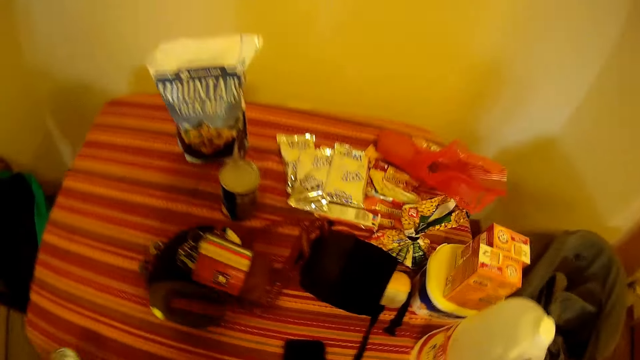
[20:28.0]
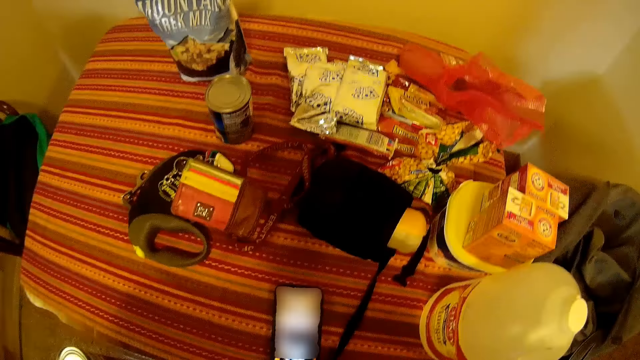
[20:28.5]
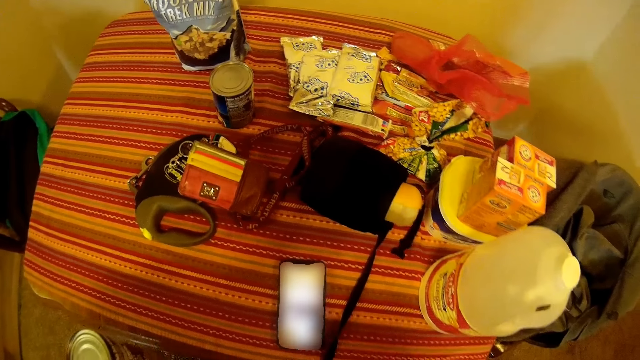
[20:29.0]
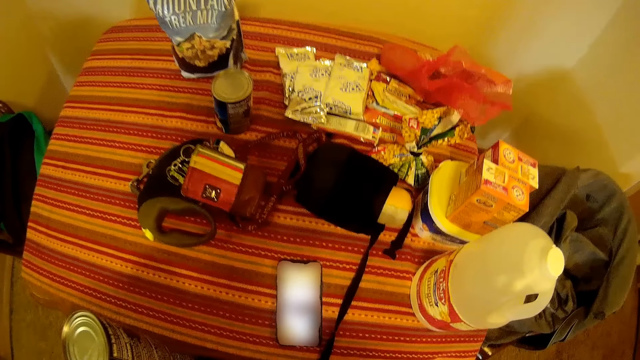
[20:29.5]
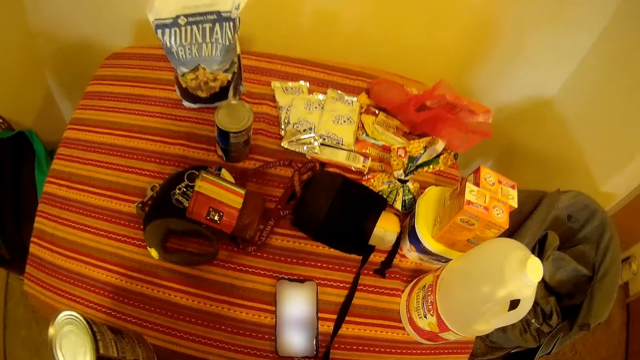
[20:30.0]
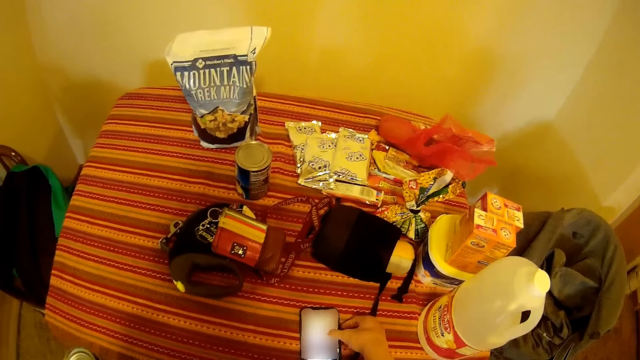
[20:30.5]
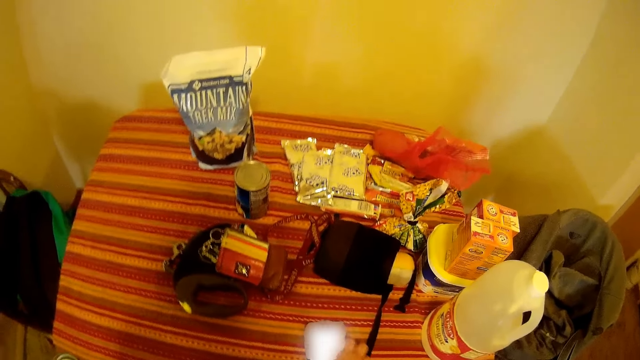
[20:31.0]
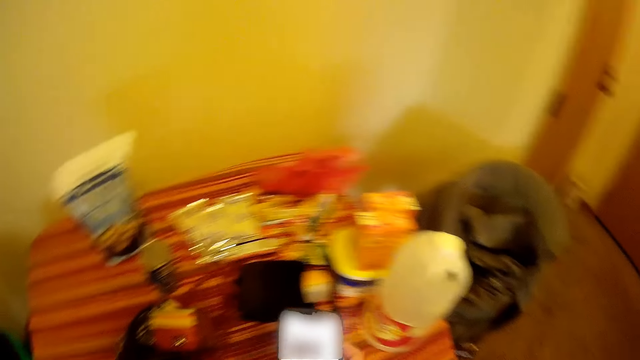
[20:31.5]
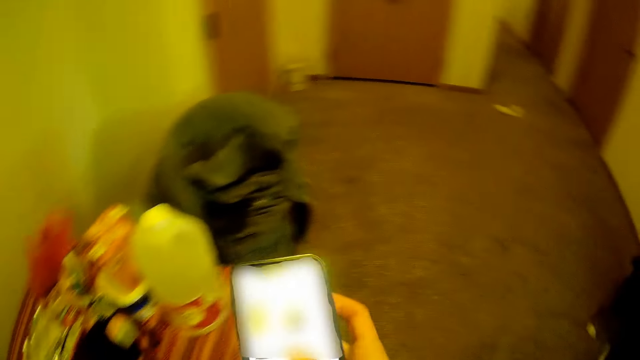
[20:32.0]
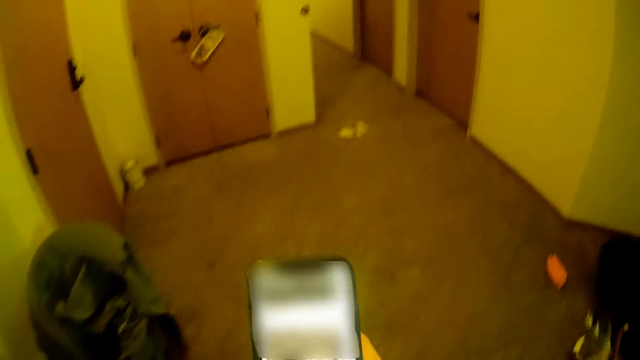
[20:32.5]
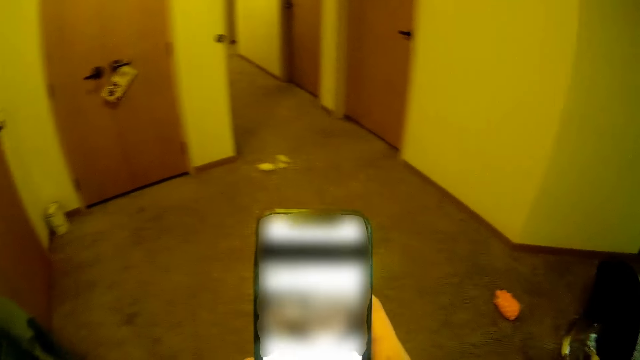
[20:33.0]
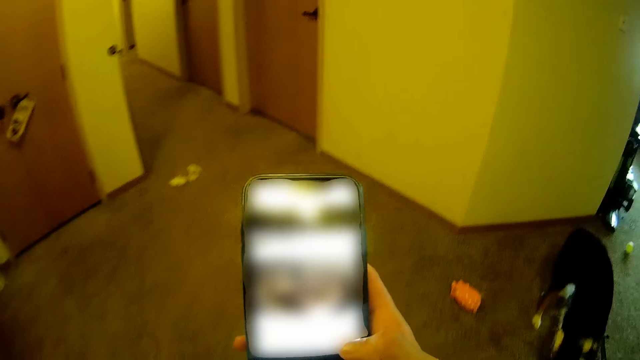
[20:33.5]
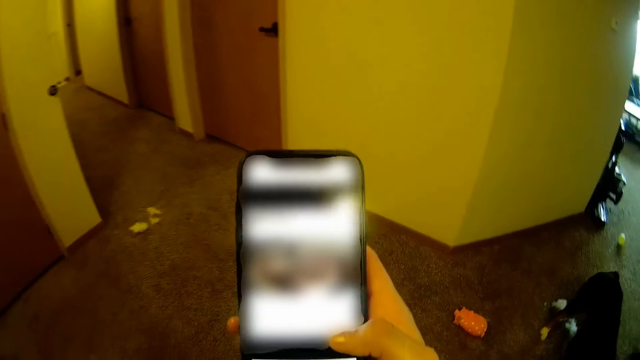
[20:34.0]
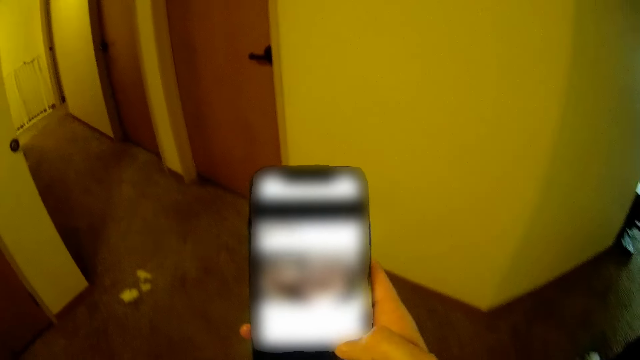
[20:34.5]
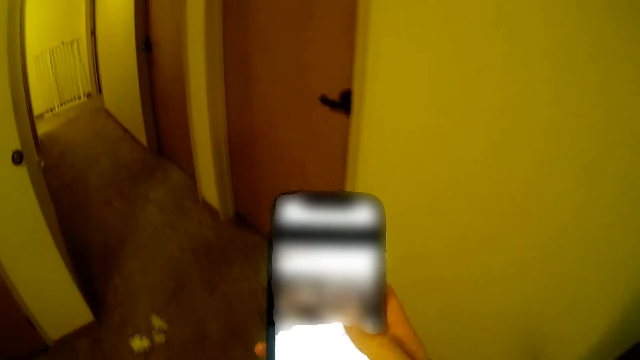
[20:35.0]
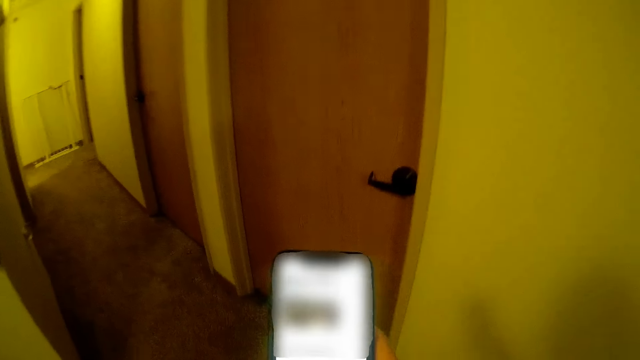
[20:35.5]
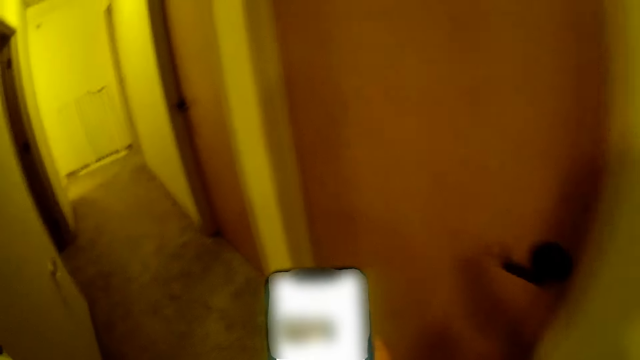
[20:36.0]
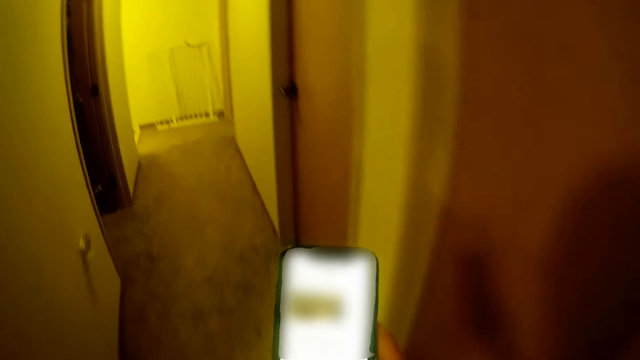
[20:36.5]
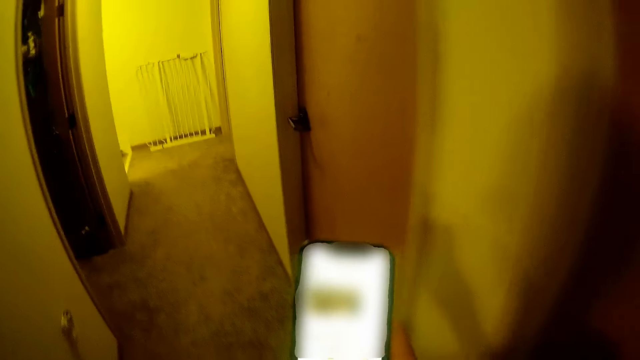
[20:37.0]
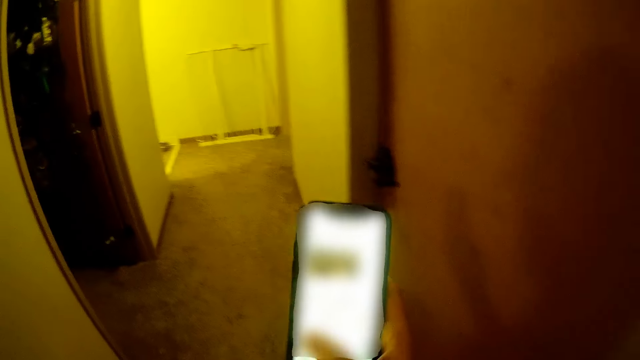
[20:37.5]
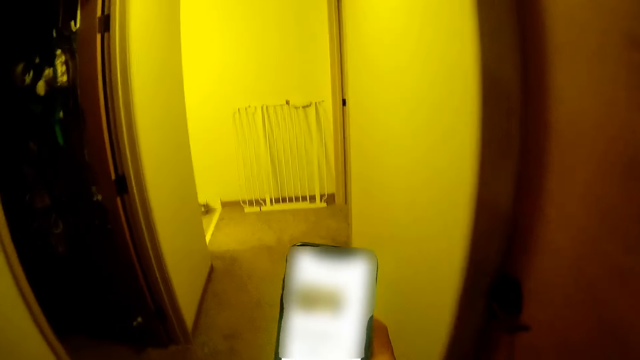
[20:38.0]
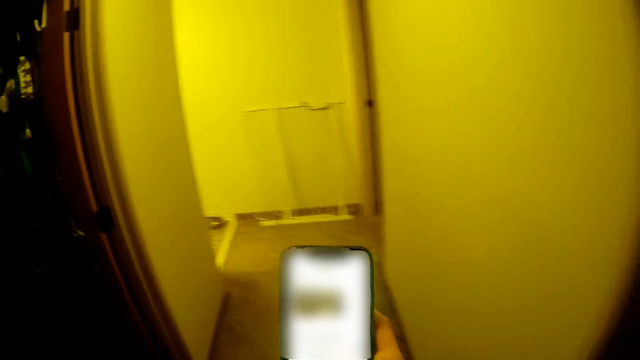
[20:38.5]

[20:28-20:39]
The camera wearer stares at the table. They pick up a can of food from the table. They touch a phone on the table. They operate on the phone. They pick up the phone from the table. They operate on the phone. They walk towards a pantry.
